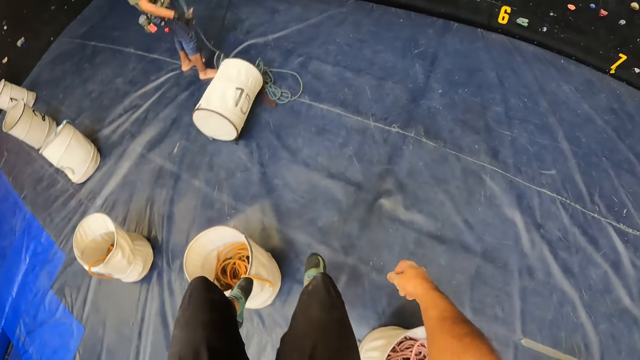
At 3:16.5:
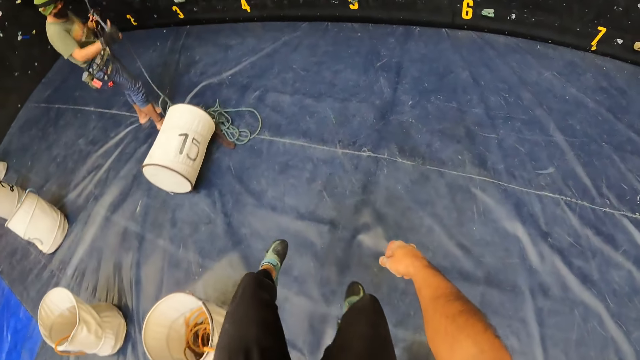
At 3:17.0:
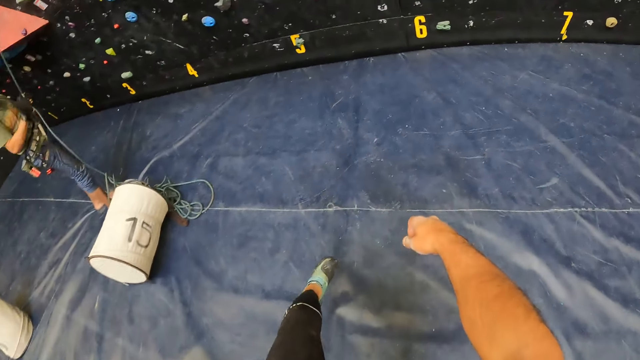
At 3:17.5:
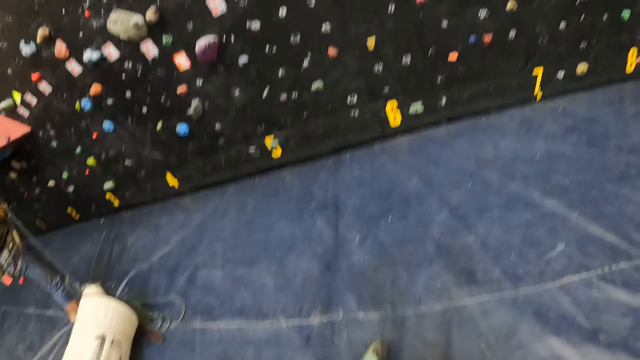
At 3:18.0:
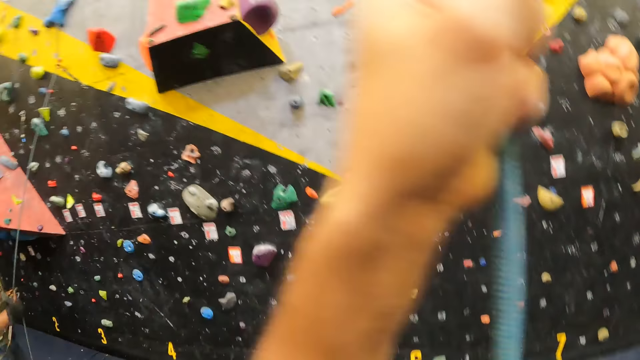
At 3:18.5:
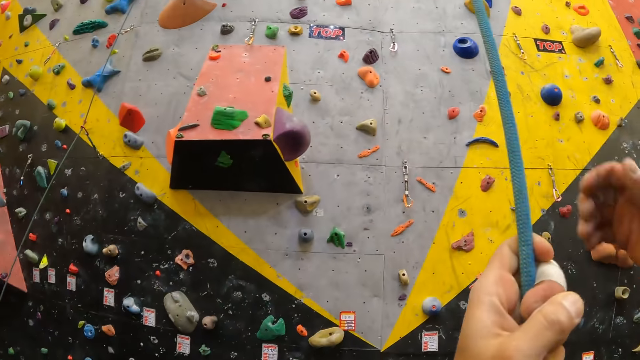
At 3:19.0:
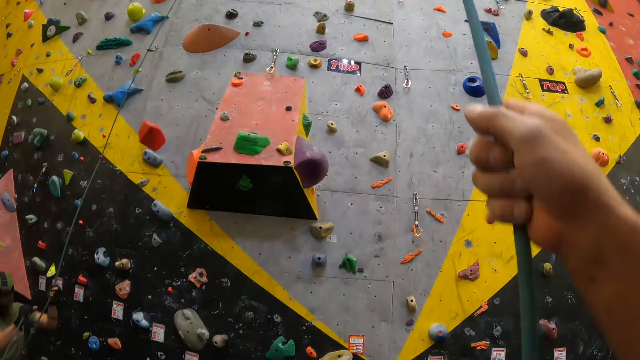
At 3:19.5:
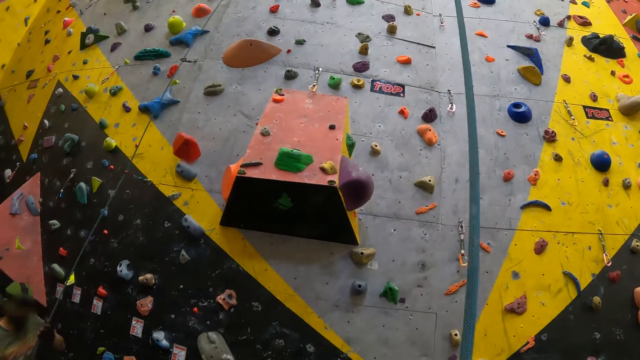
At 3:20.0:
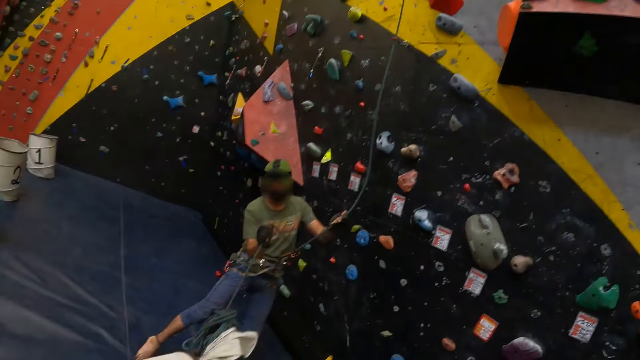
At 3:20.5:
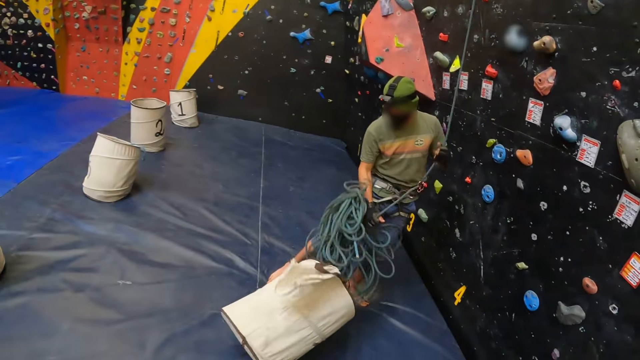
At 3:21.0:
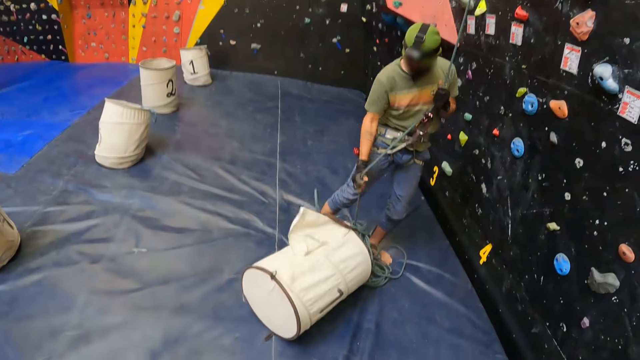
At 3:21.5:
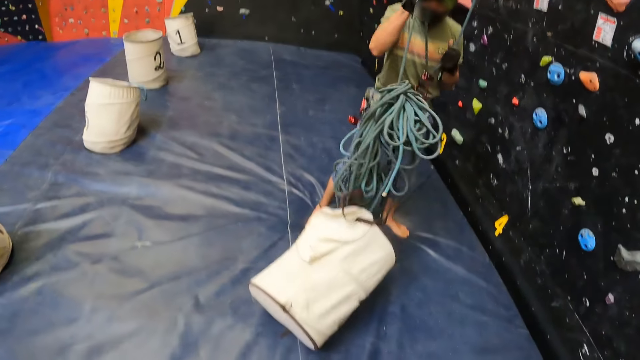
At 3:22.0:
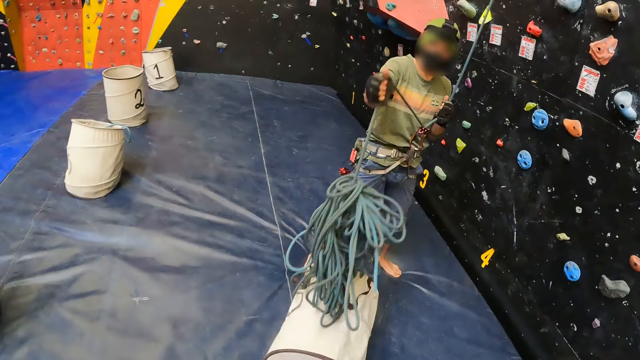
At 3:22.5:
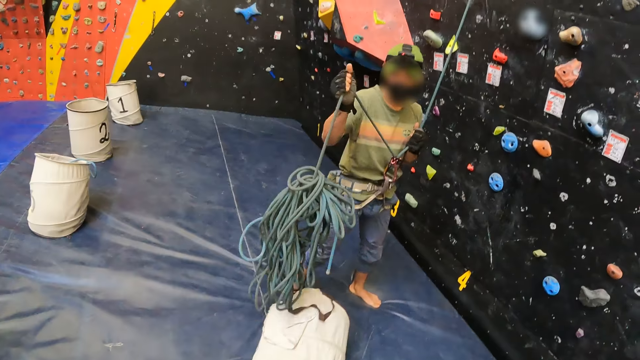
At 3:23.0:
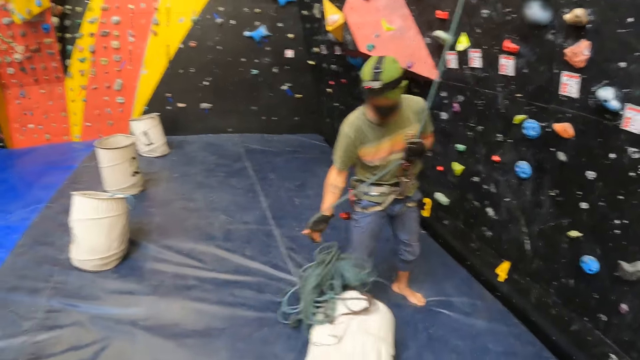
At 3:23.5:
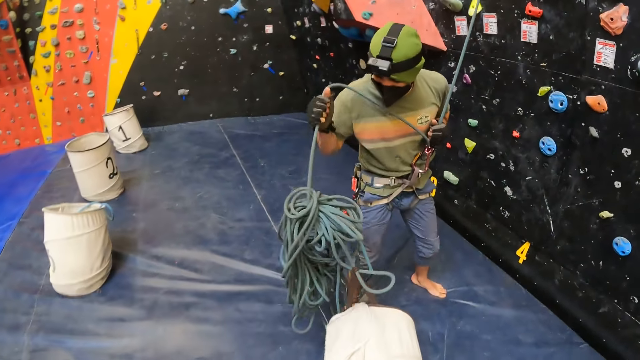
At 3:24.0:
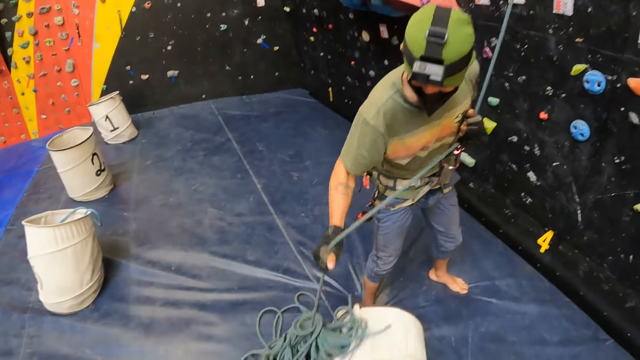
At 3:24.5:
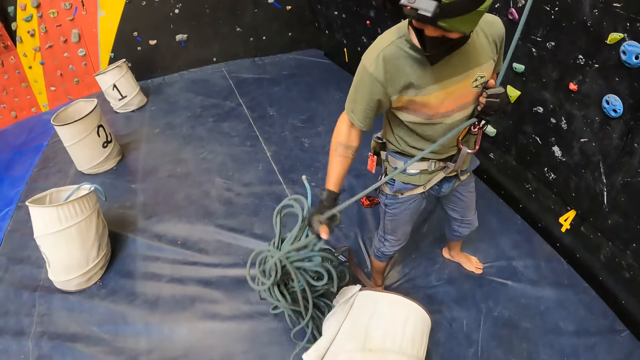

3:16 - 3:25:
The camera wearer holds the rope. A man pulls the rope.

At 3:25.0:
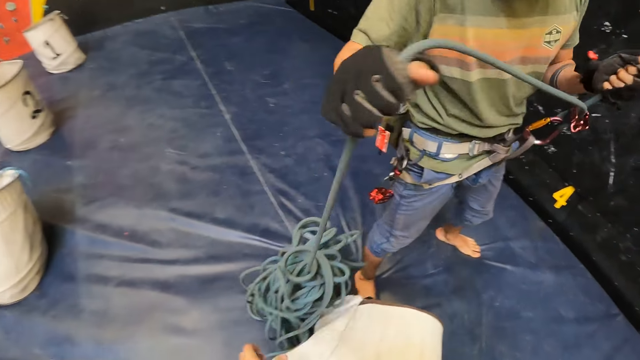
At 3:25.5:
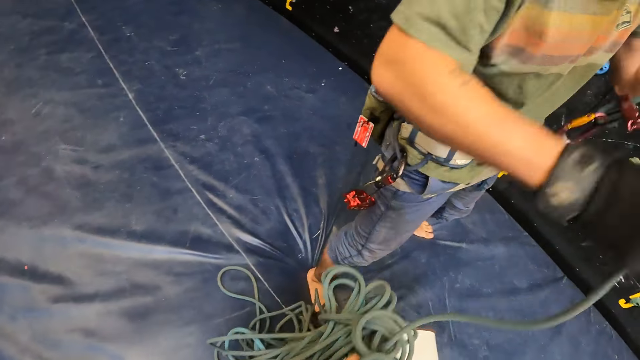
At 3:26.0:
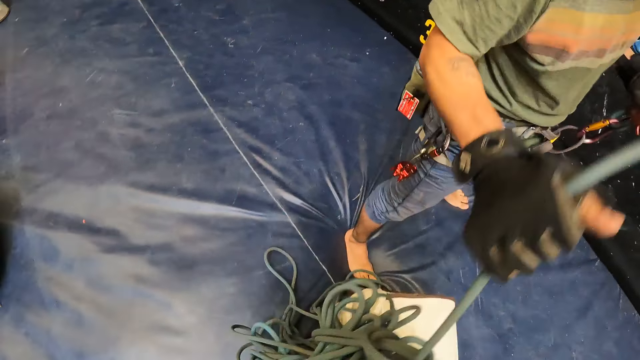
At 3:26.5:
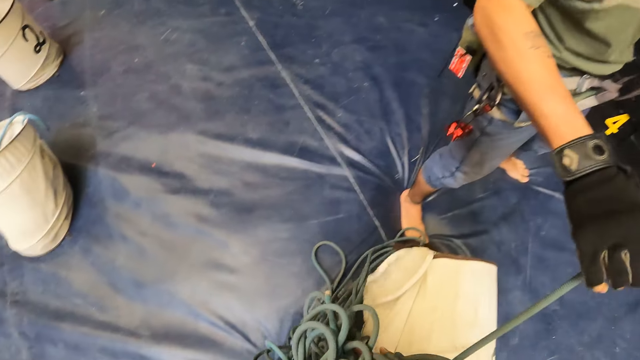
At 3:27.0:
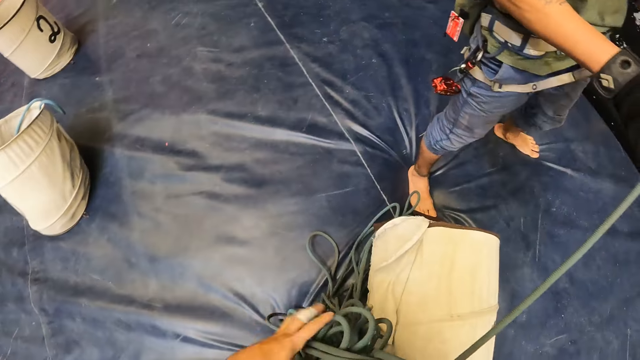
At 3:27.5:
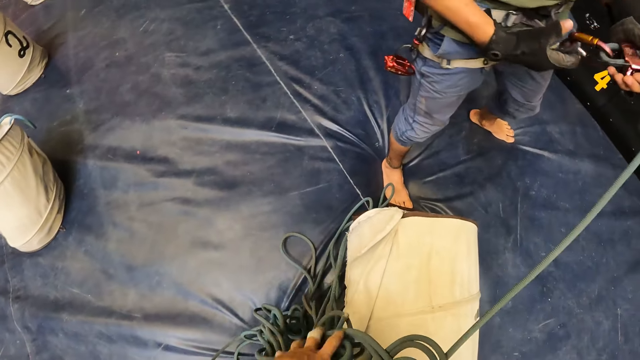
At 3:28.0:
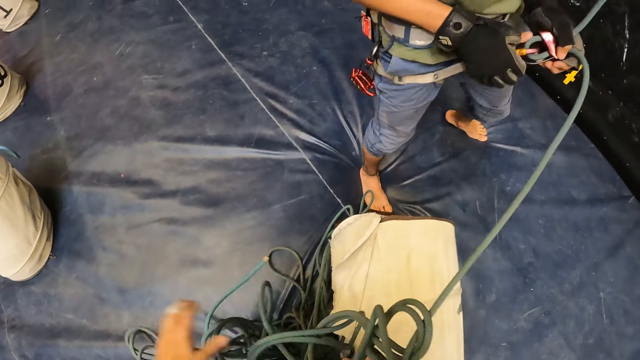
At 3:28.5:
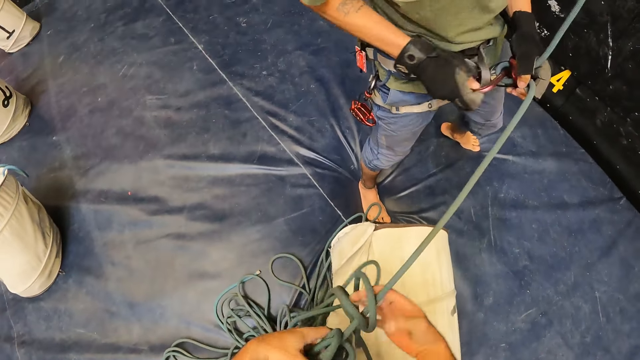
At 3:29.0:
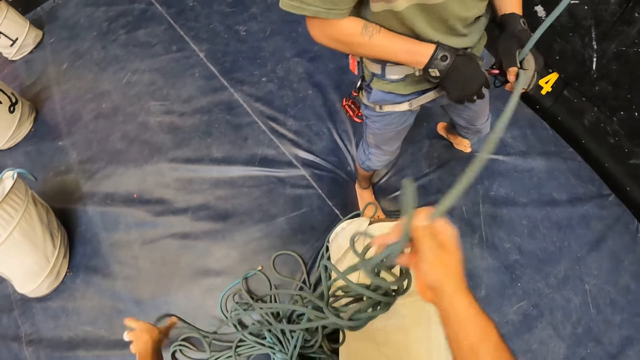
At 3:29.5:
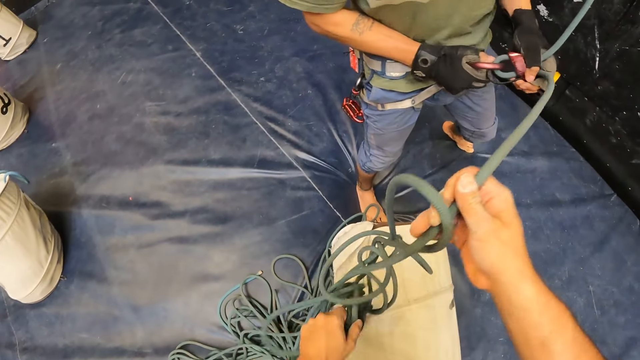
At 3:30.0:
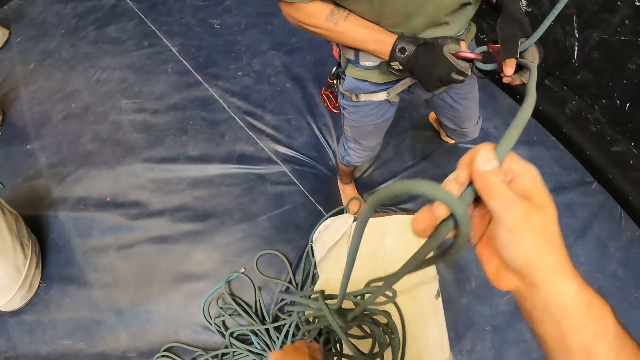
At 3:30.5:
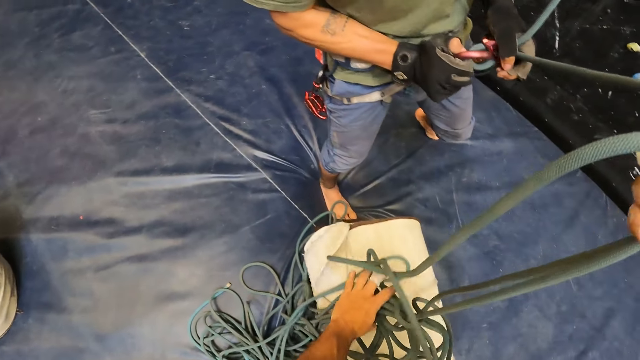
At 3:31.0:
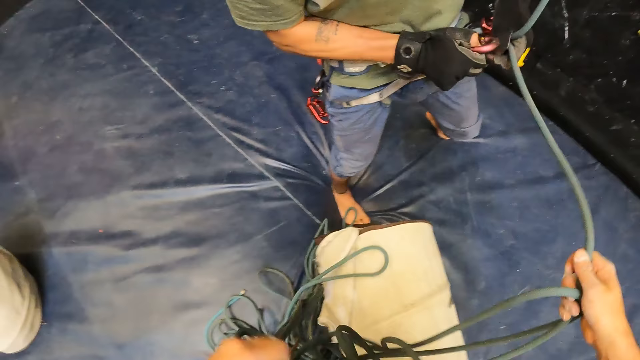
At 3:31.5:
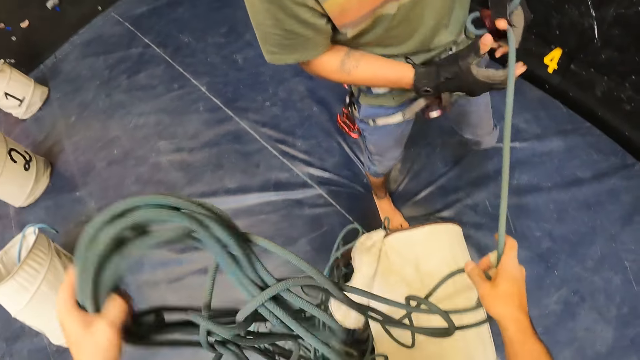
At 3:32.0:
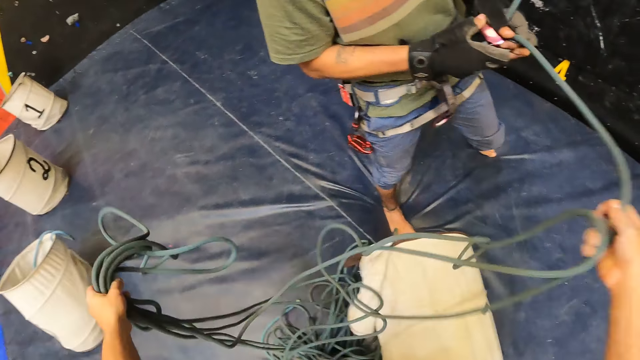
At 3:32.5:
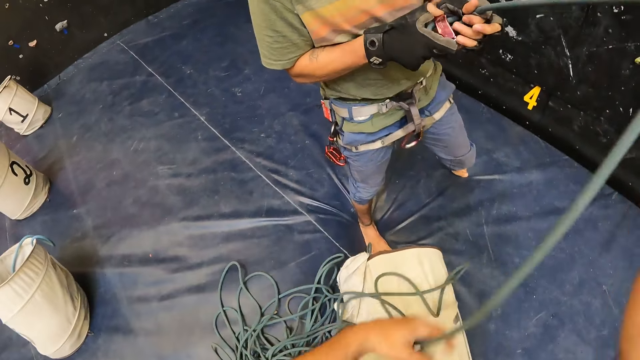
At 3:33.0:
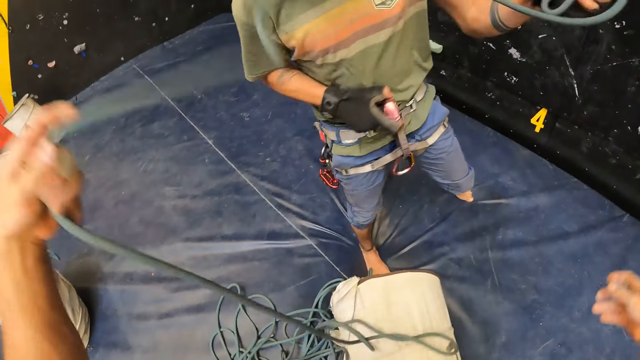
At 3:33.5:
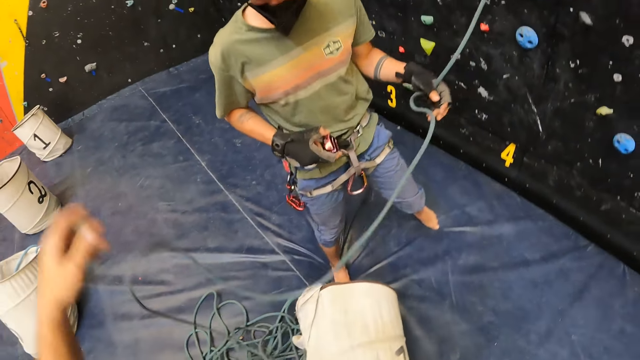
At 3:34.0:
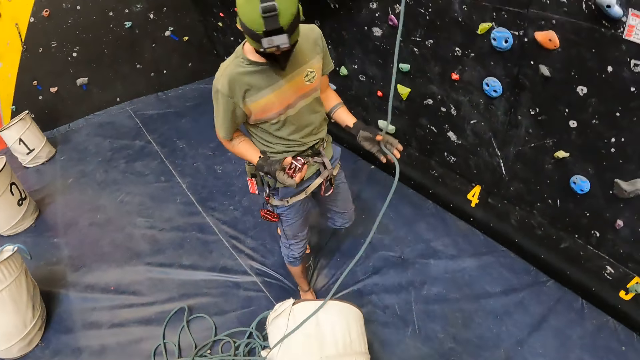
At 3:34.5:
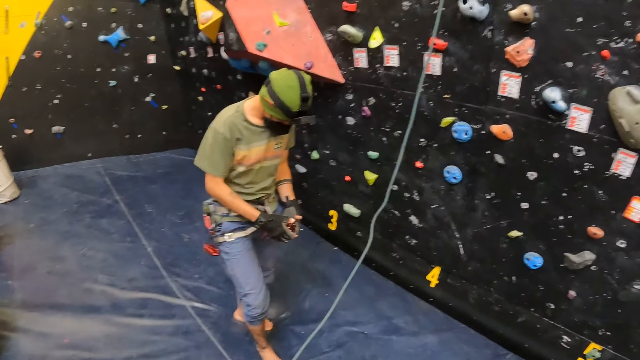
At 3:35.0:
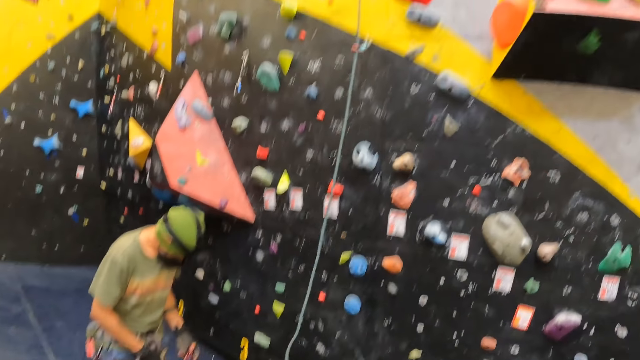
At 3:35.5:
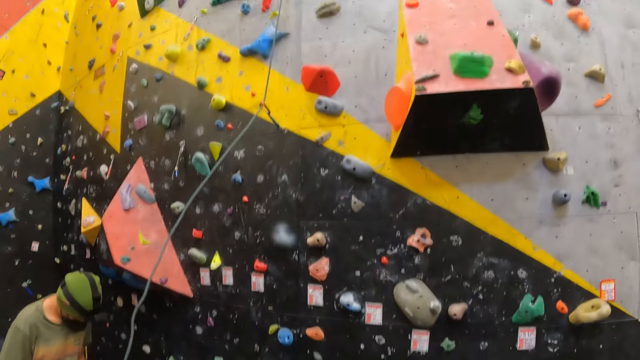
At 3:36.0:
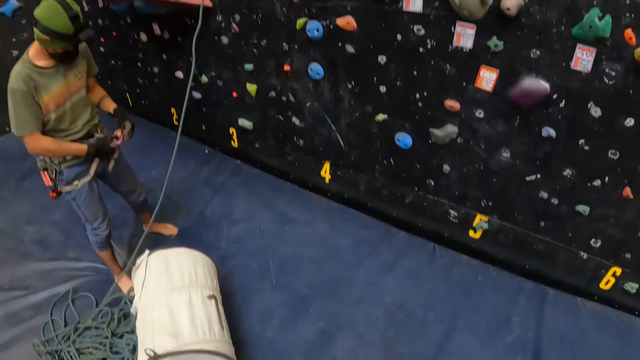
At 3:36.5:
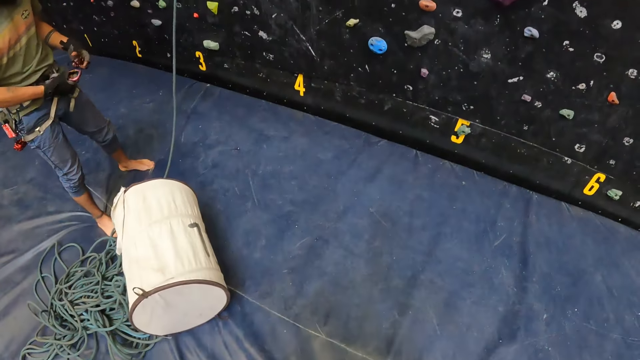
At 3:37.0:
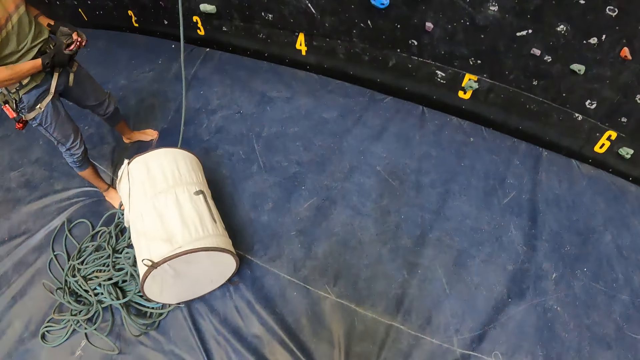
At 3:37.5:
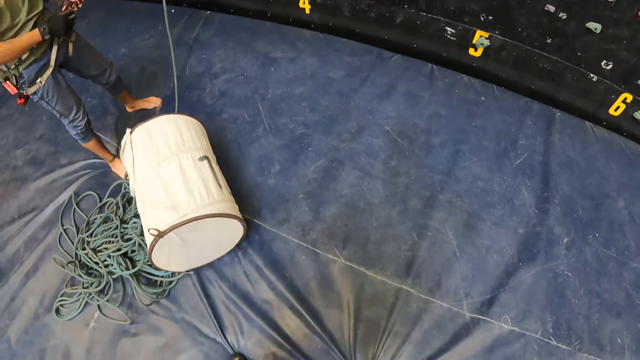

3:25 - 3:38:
The camera wearer pulls the rope. They hold the rope.
